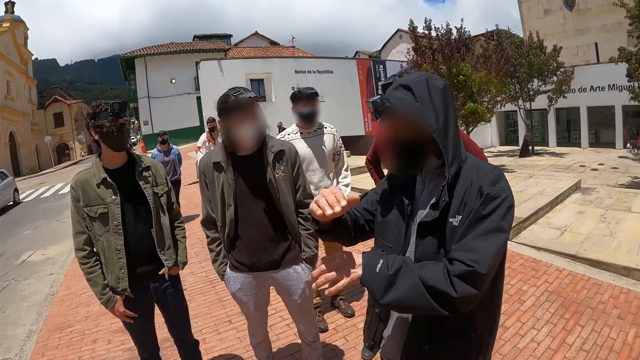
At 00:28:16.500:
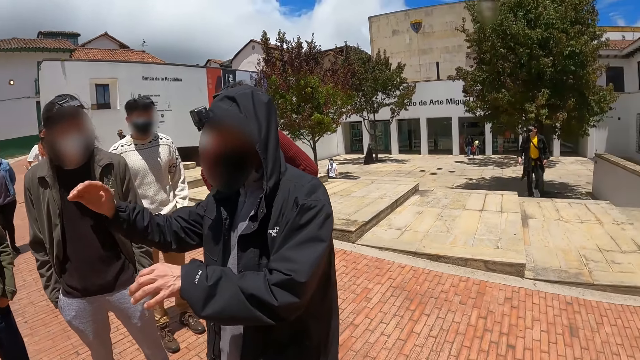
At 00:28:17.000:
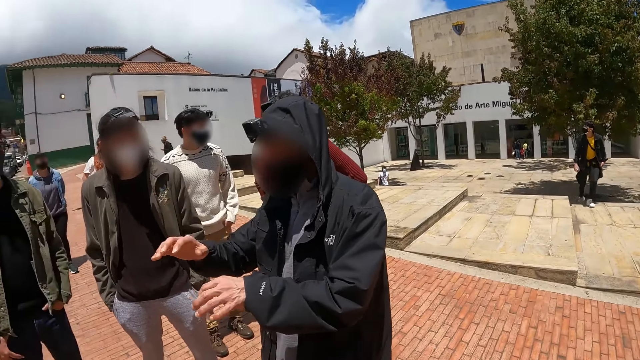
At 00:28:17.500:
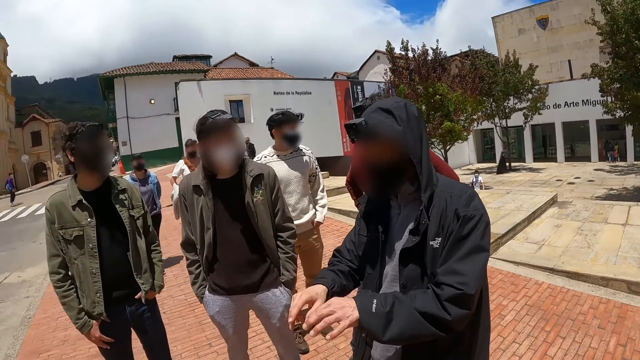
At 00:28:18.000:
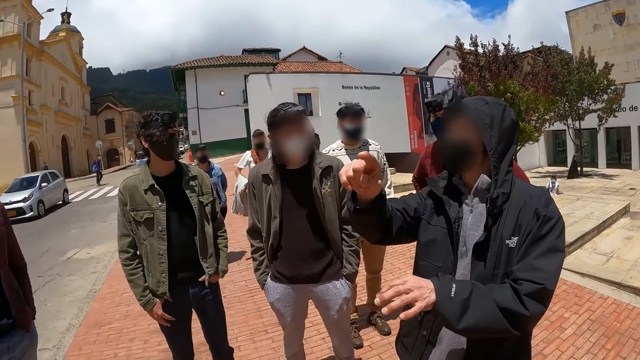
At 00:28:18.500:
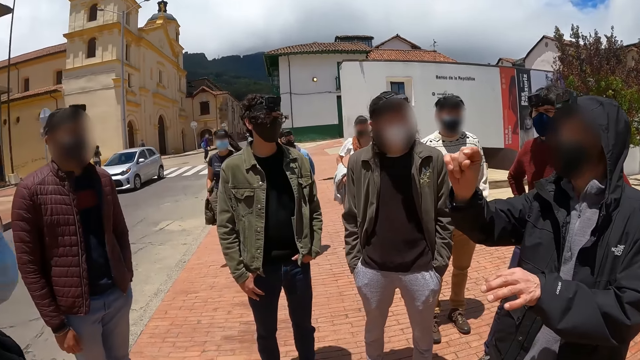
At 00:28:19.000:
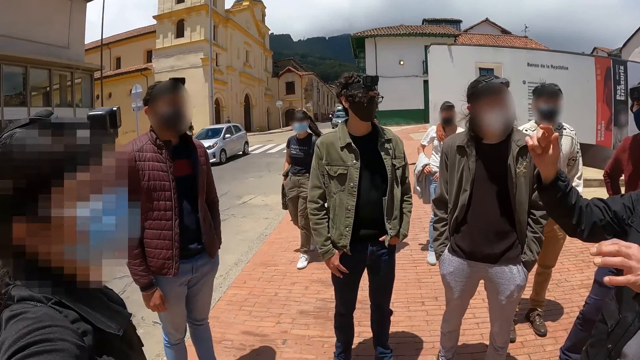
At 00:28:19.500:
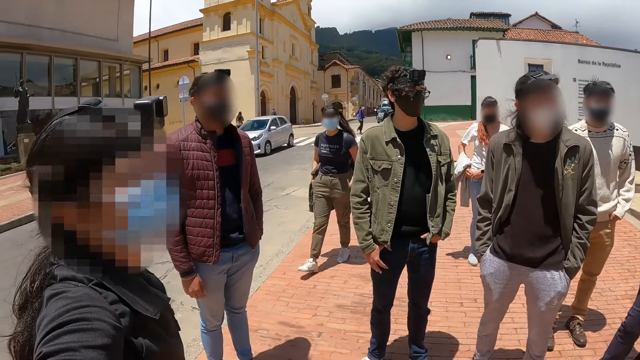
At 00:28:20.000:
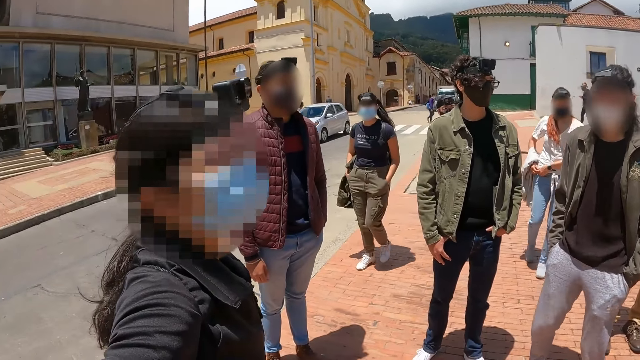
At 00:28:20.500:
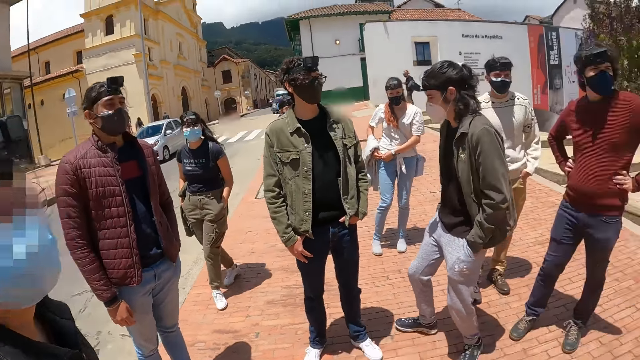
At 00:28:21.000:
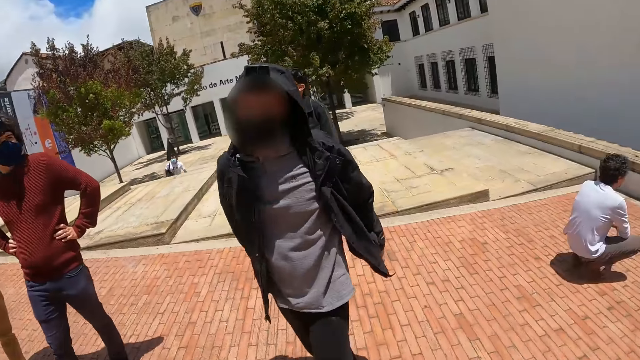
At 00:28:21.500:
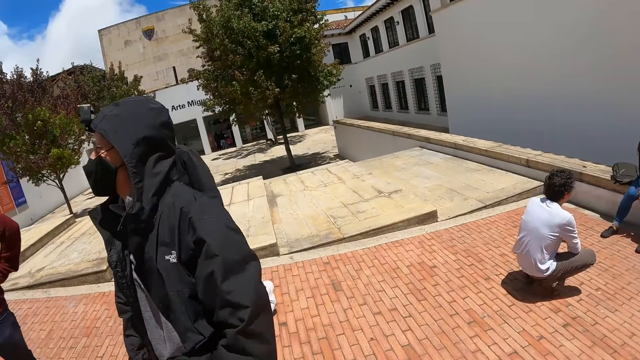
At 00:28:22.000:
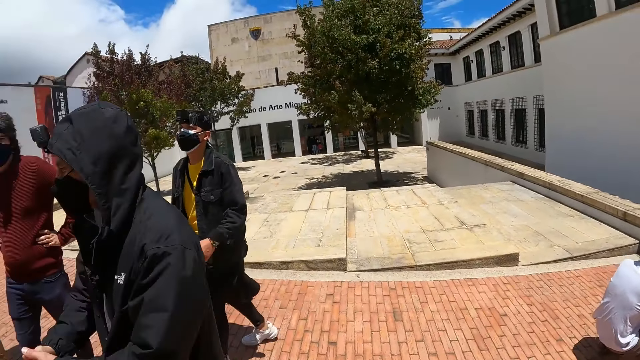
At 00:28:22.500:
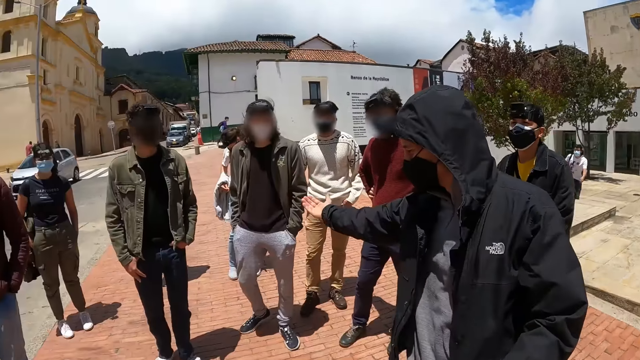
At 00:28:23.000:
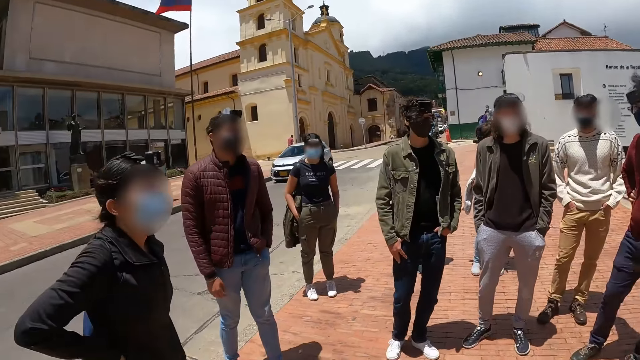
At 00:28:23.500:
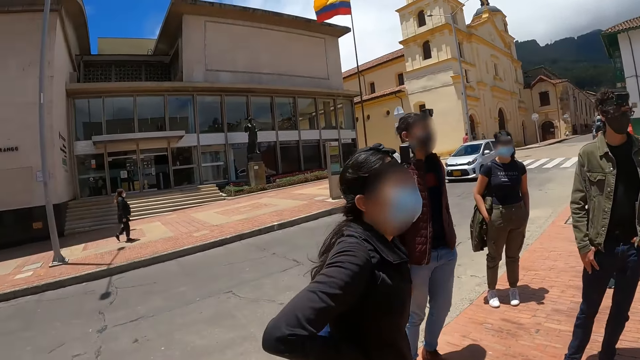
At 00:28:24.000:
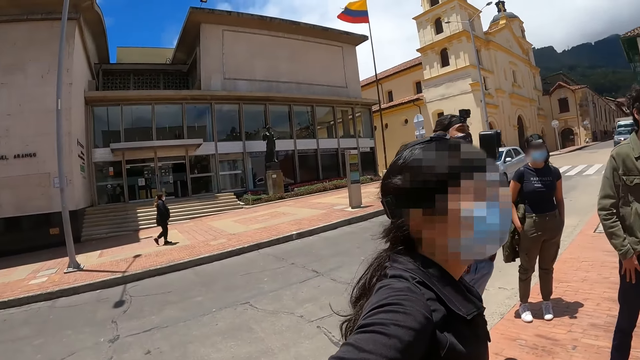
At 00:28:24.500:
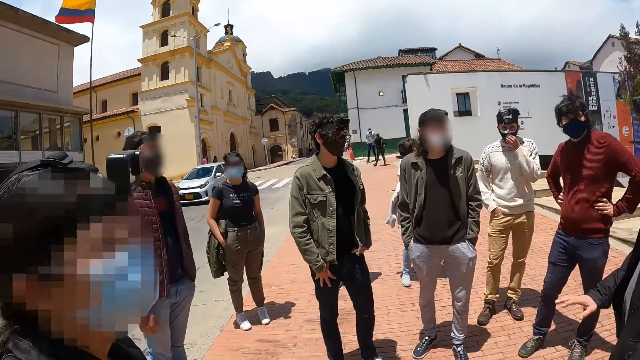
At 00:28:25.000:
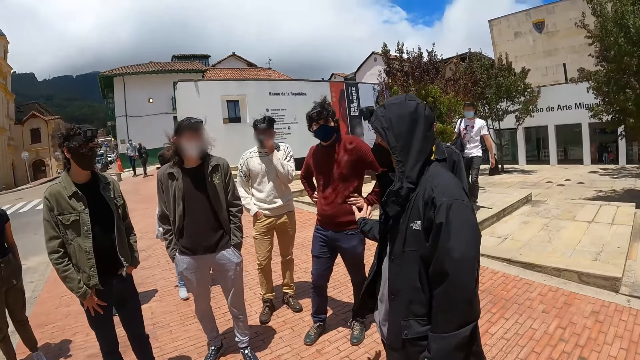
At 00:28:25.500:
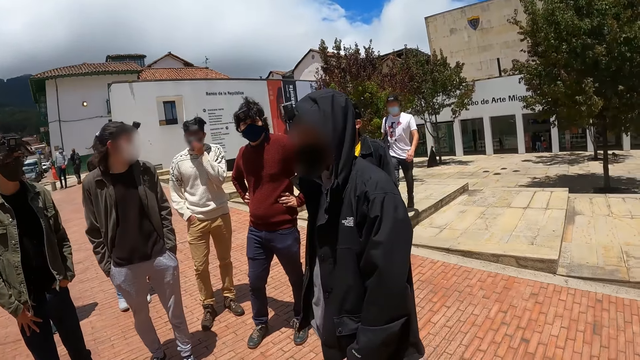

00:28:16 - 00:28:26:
The camera wearer looks around.

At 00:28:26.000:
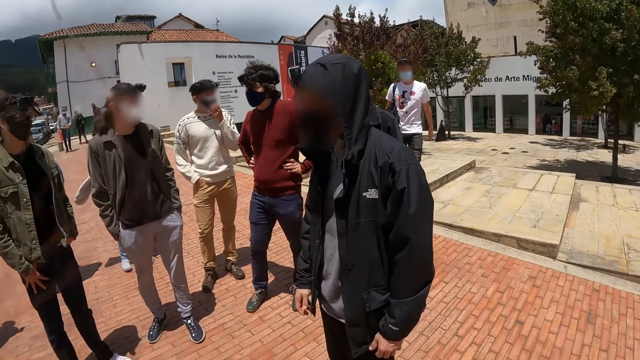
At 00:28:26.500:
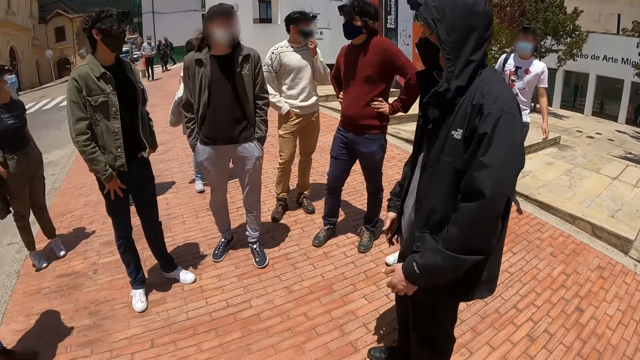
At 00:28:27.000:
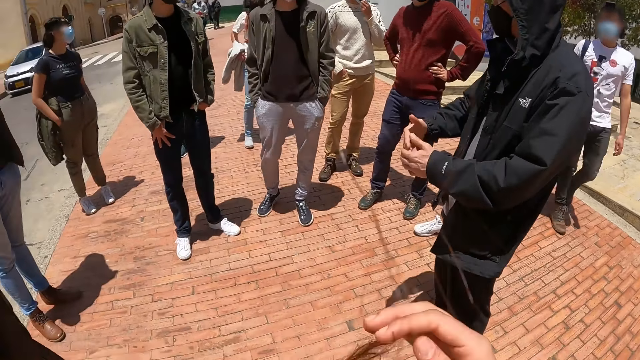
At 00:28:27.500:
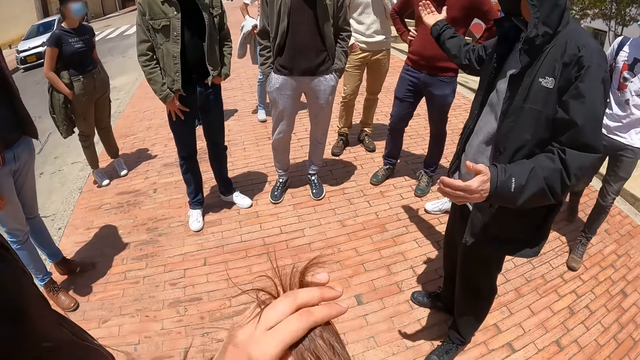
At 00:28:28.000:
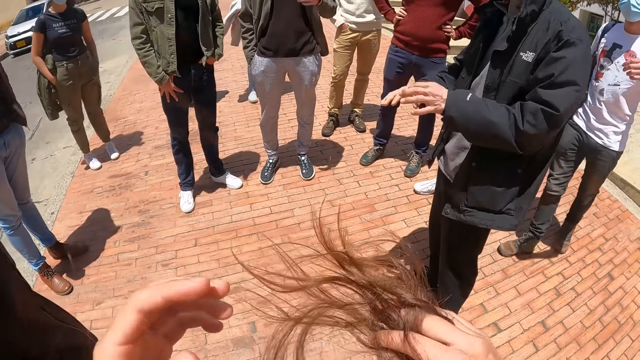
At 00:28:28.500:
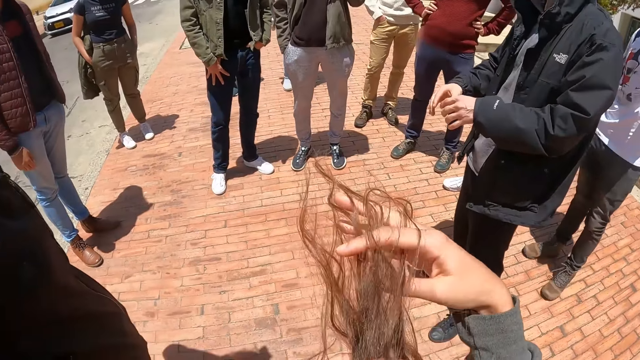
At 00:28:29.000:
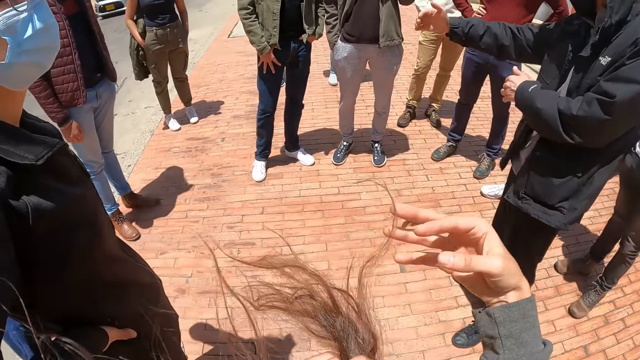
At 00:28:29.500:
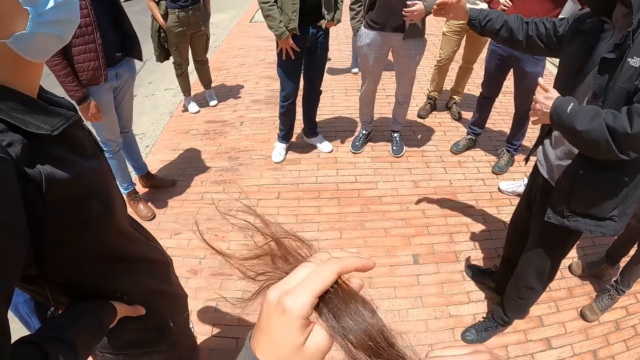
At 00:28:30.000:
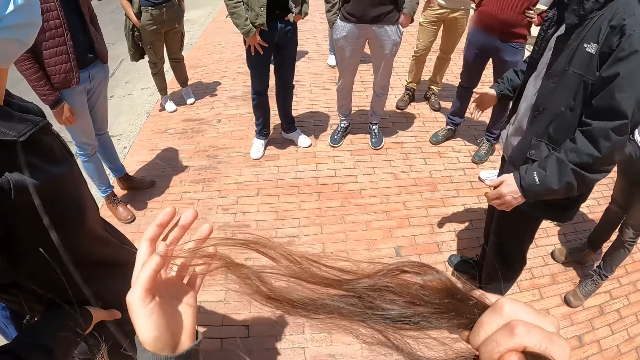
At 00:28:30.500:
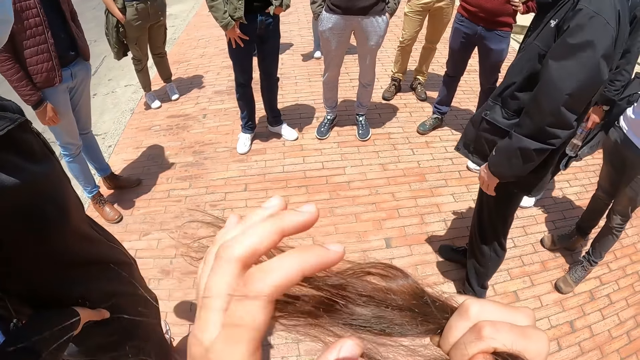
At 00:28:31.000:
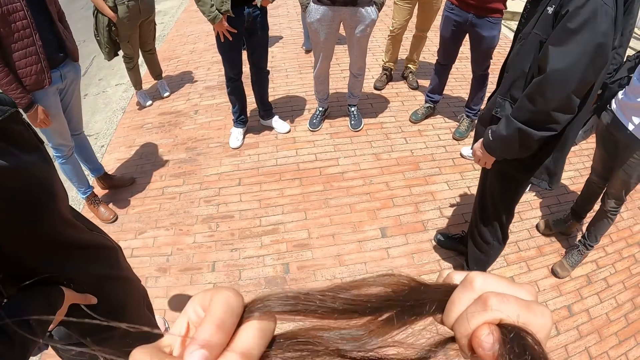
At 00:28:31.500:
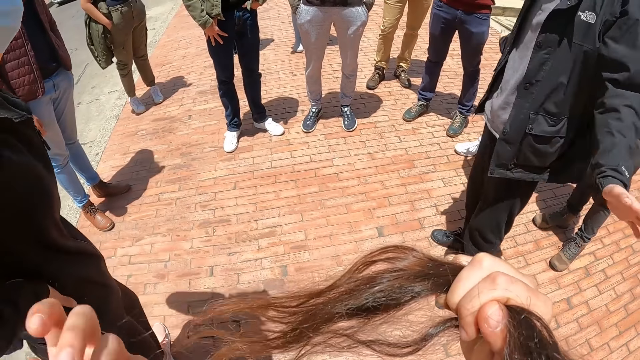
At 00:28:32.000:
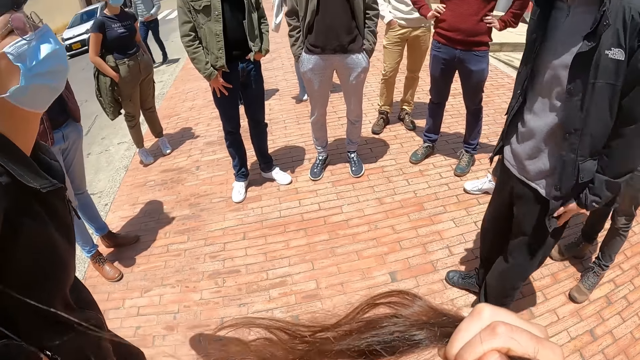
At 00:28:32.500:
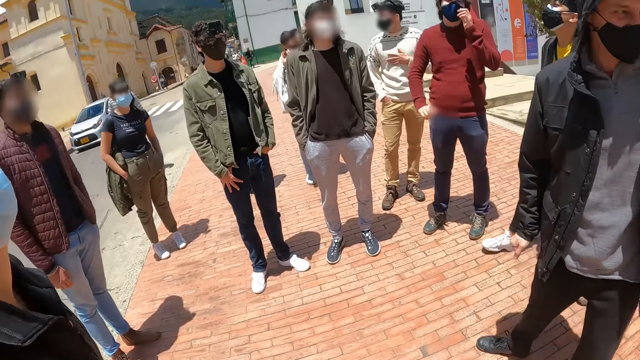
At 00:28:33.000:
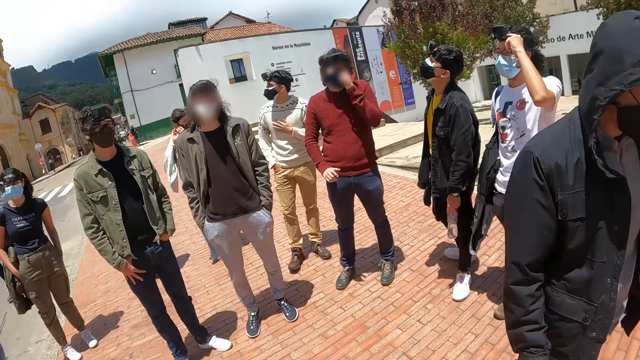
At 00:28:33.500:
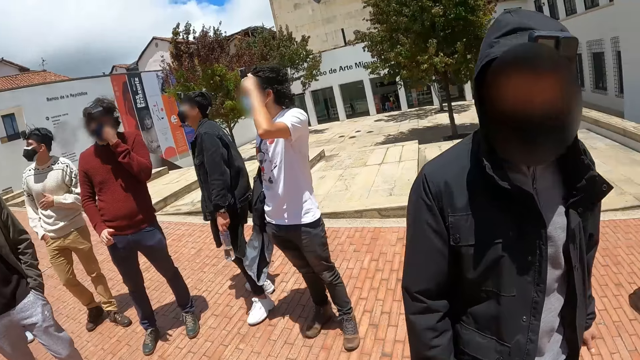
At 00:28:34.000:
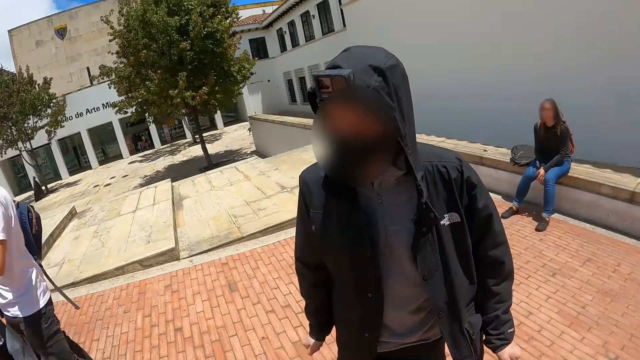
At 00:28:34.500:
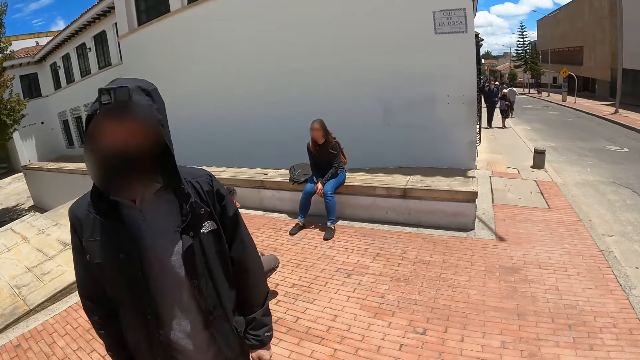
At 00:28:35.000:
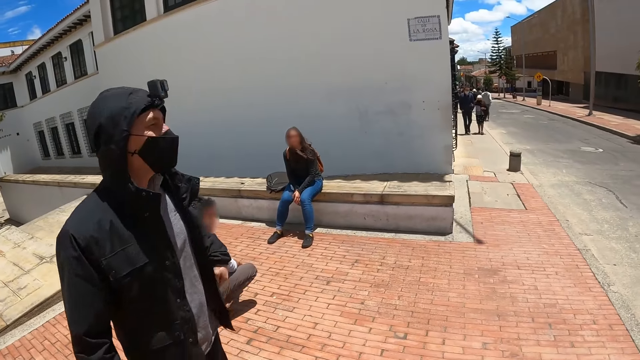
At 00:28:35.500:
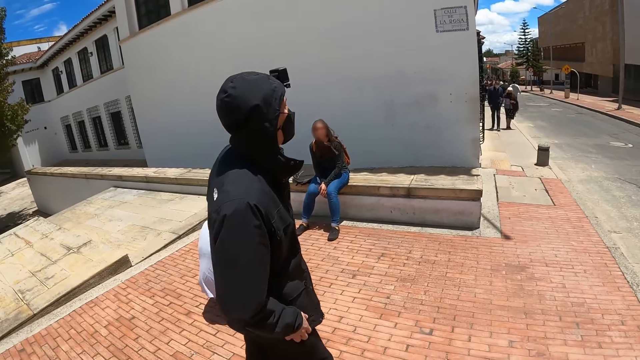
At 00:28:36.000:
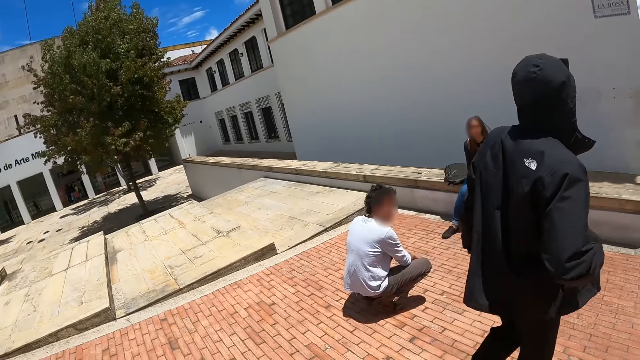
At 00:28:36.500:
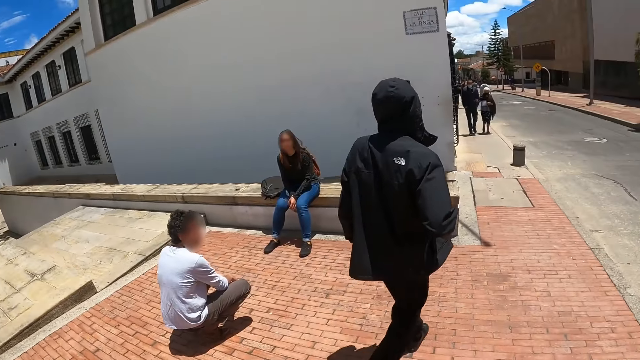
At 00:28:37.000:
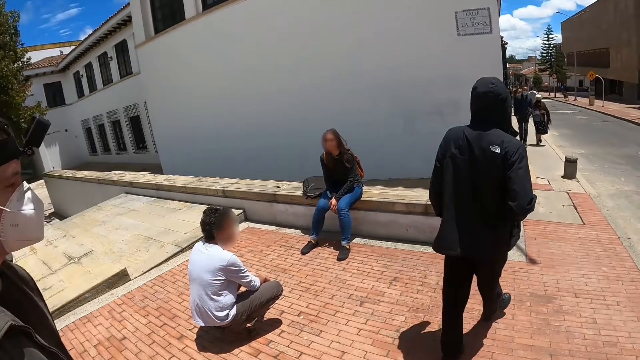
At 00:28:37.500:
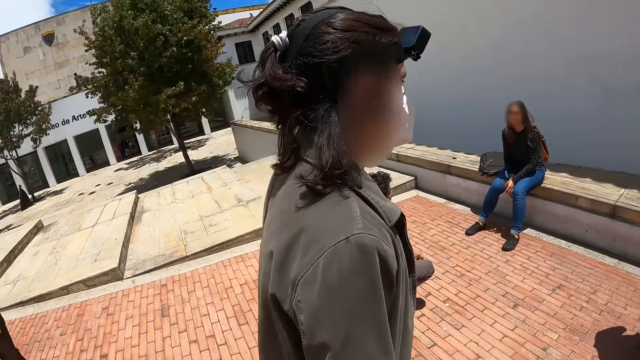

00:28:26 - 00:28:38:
The camera wearer holds the hair. They walk along the pavement. They stare around.
